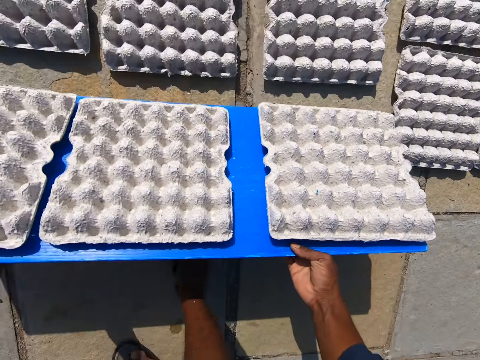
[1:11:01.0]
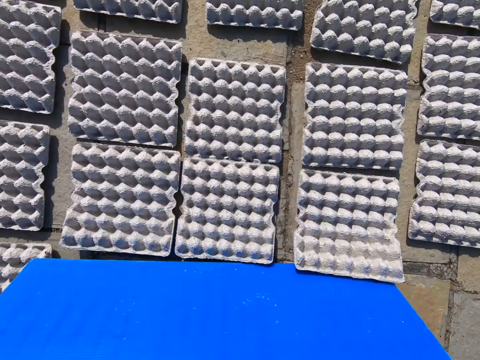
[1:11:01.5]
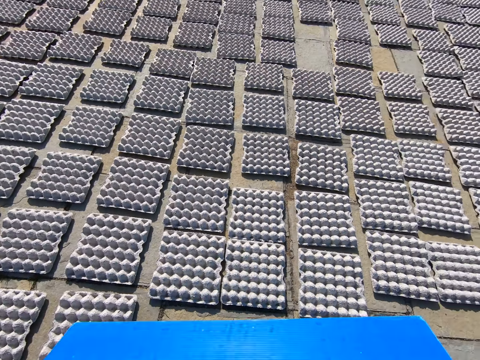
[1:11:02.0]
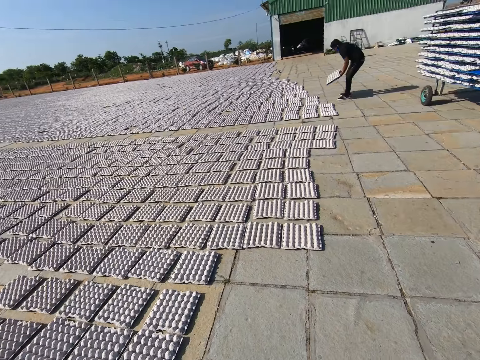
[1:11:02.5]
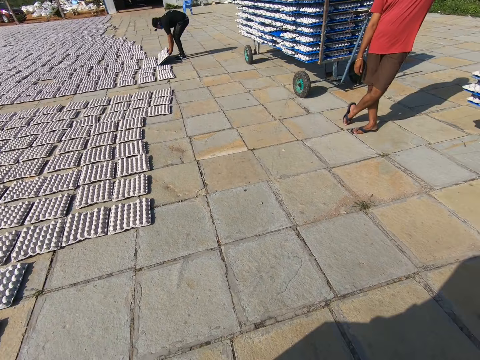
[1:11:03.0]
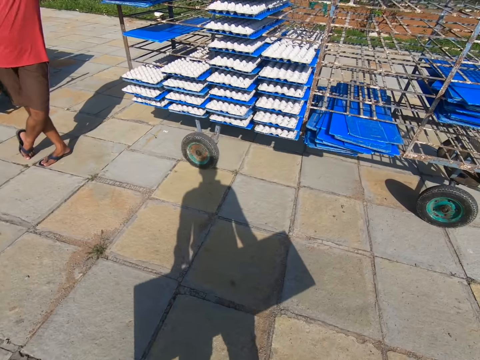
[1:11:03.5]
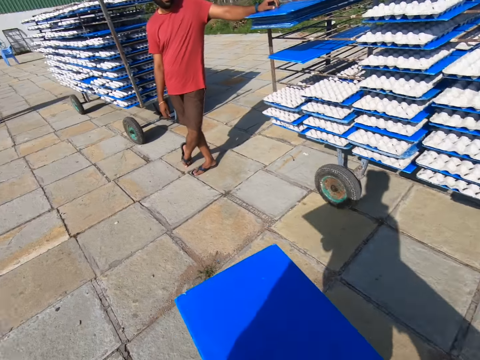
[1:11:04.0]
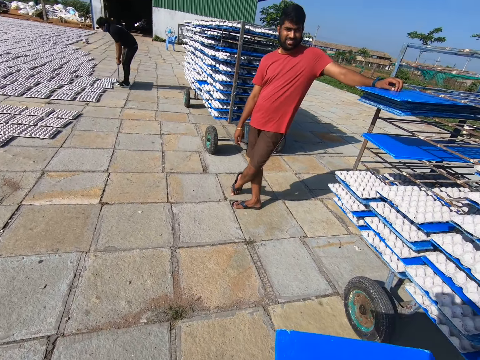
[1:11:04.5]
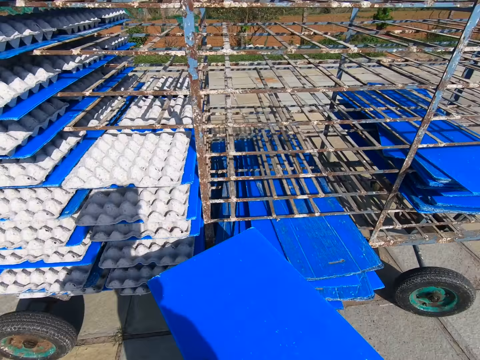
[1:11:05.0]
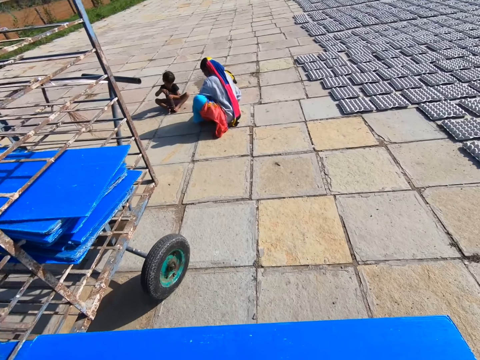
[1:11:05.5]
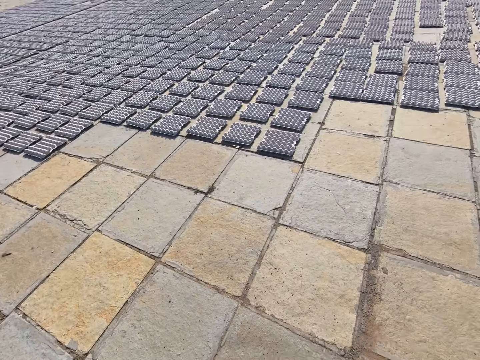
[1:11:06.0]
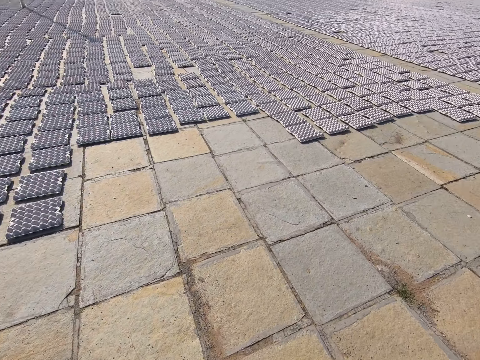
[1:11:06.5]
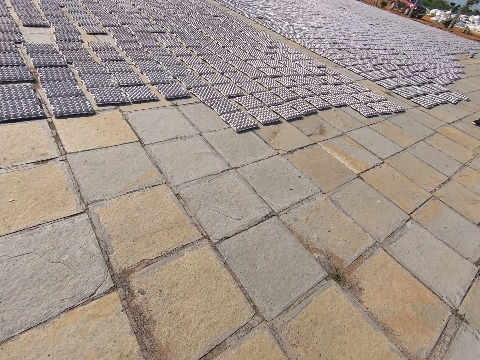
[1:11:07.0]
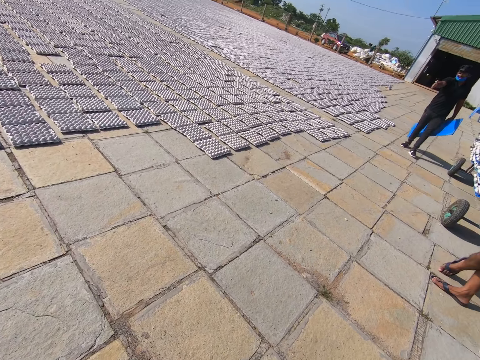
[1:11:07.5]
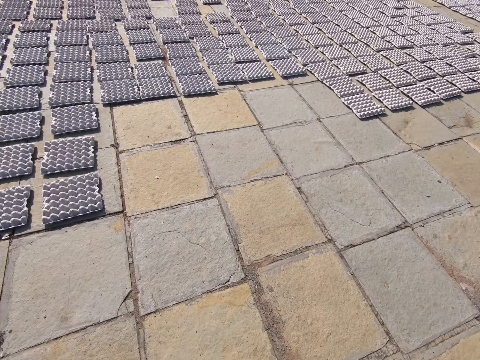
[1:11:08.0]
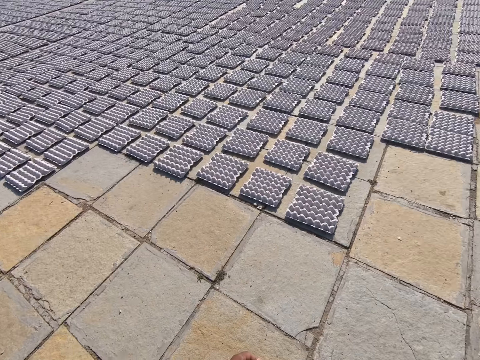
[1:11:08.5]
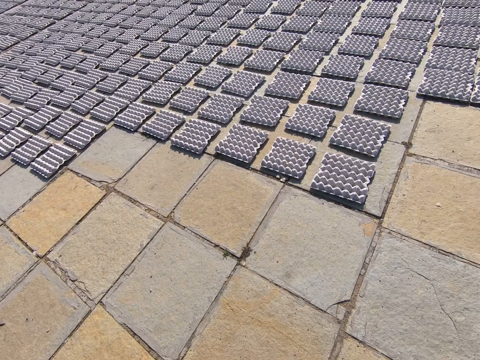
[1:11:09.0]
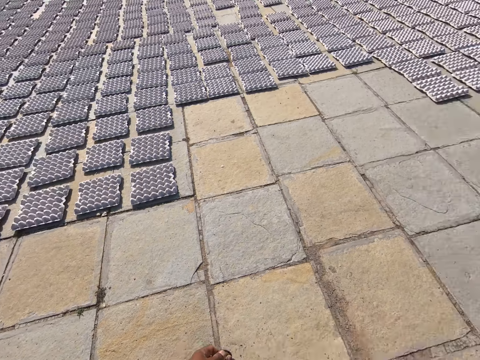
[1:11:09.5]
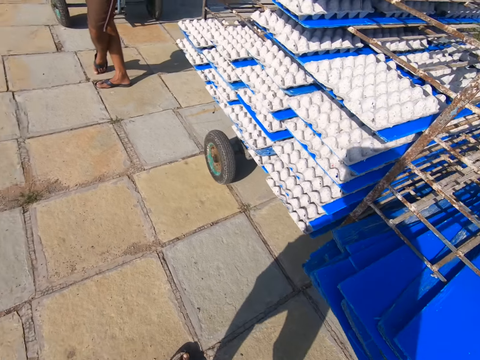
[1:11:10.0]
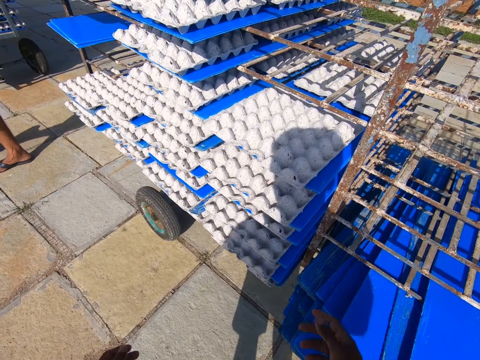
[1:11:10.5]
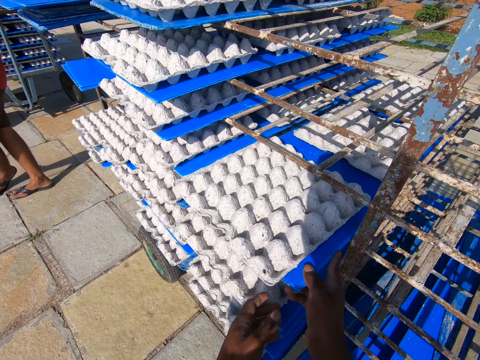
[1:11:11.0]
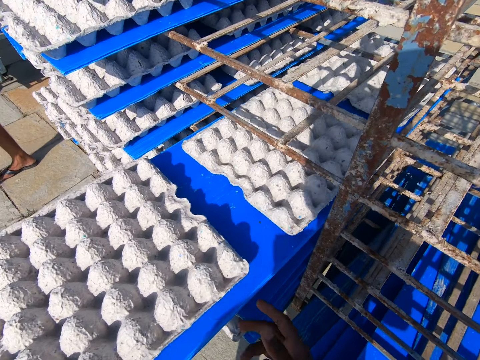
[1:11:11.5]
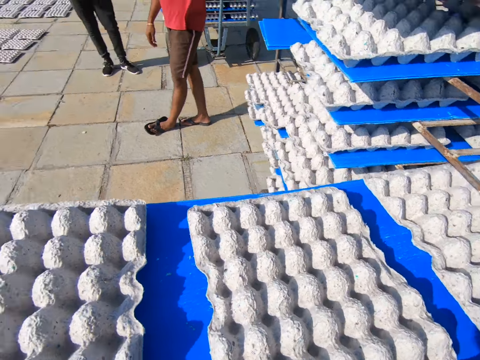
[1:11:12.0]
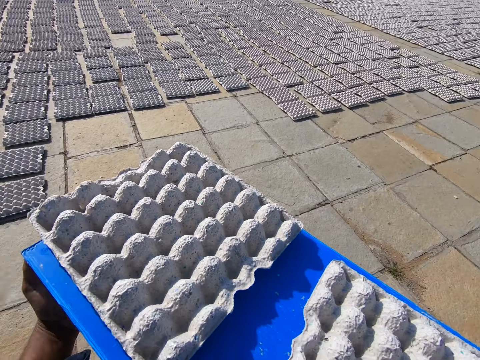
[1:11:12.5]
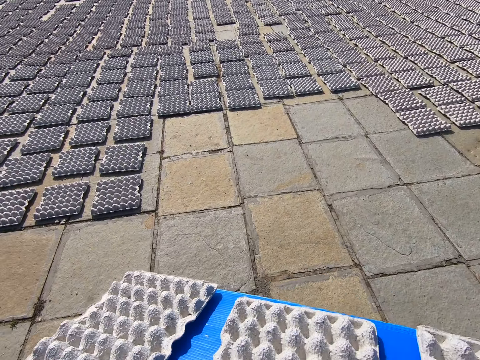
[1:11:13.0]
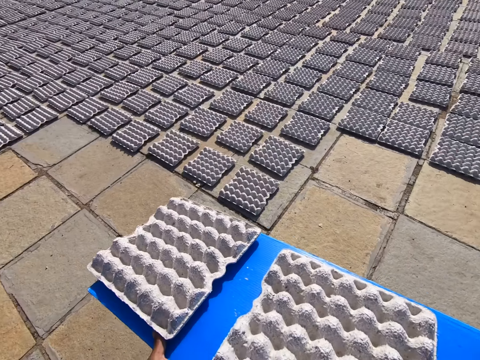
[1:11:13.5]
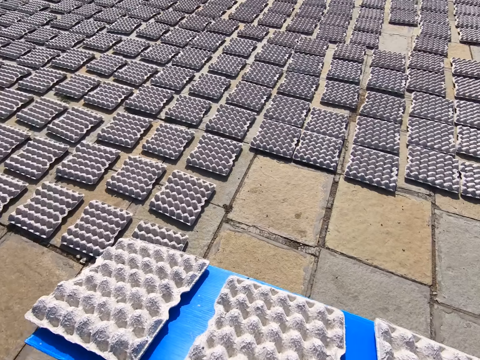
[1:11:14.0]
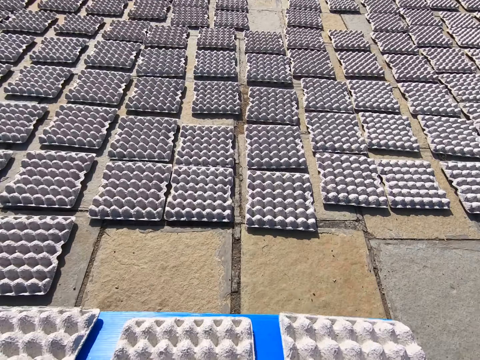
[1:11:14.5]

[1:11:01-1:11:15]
The camera wearer lays the crates on the floor from the tray in his hands. He walks to the trolley with the tray in his hands on an open field. A man lays the crates on the floor from the tray in his hands. The camera wearer looks around the open field. He pulls out a tray of crates from the trolley with his hands. Another man converses with the first man. The camera wearer walks to the laid crates on the floor with the tray of crates in his hands on an open field.

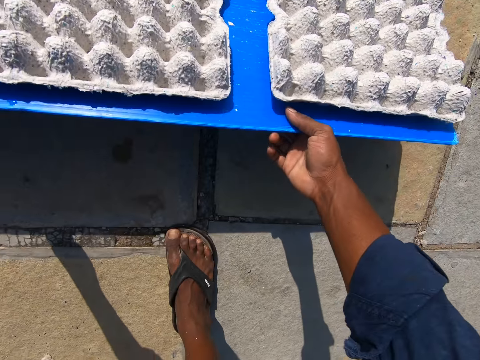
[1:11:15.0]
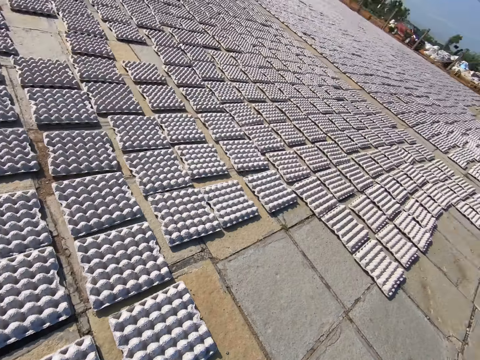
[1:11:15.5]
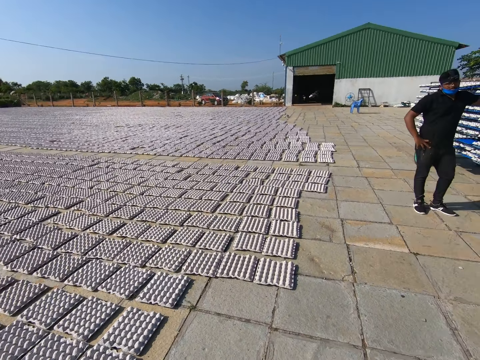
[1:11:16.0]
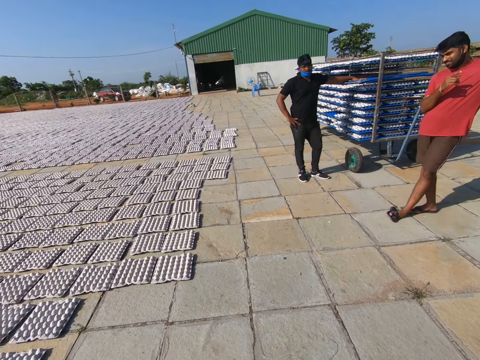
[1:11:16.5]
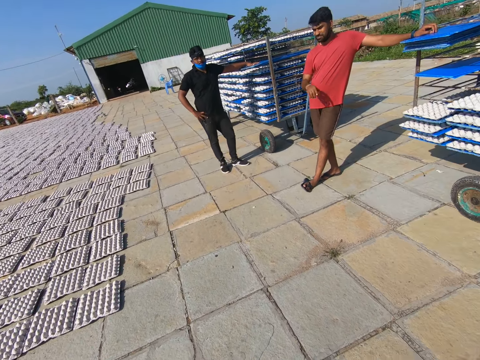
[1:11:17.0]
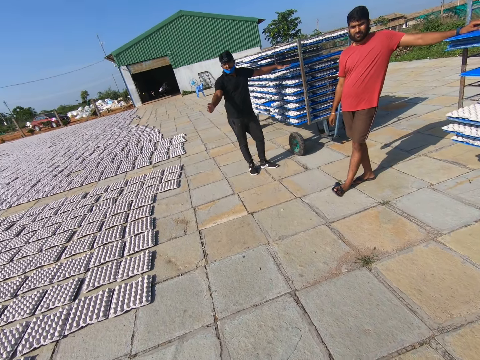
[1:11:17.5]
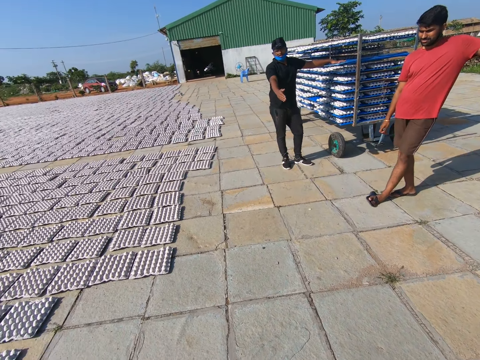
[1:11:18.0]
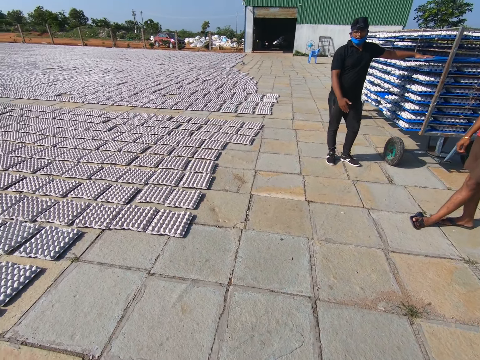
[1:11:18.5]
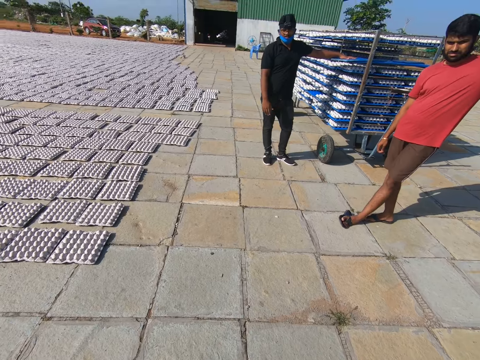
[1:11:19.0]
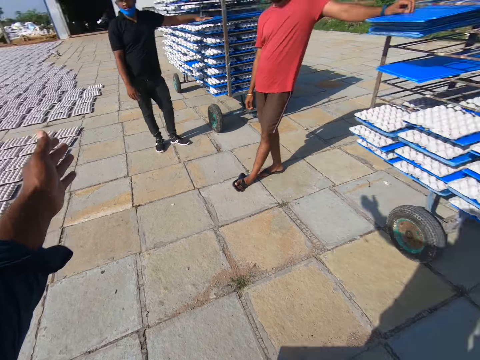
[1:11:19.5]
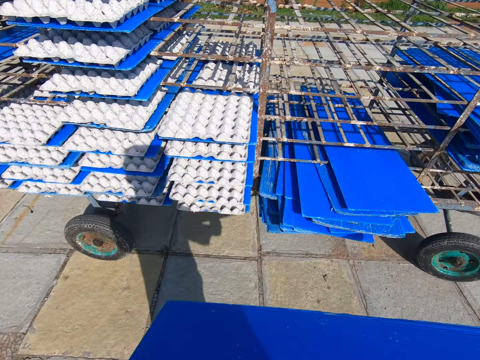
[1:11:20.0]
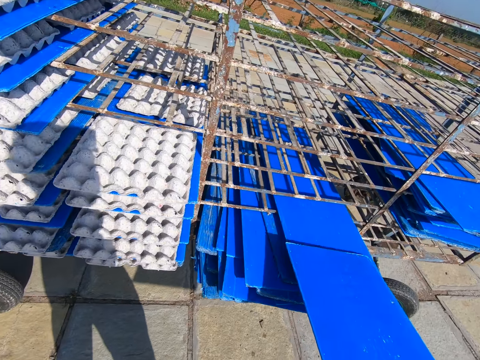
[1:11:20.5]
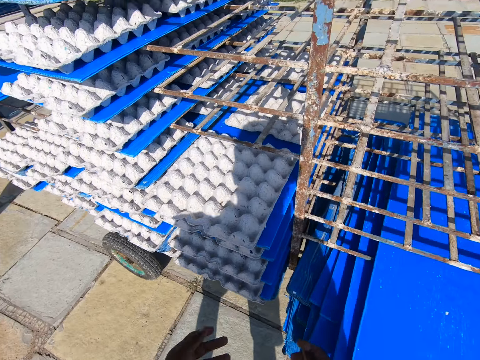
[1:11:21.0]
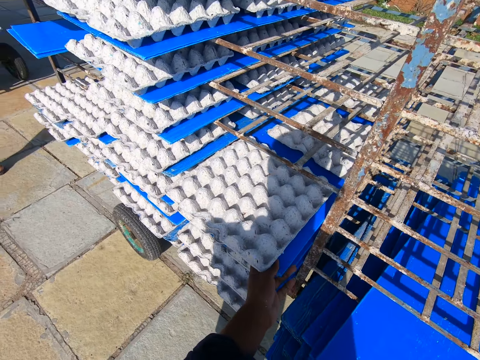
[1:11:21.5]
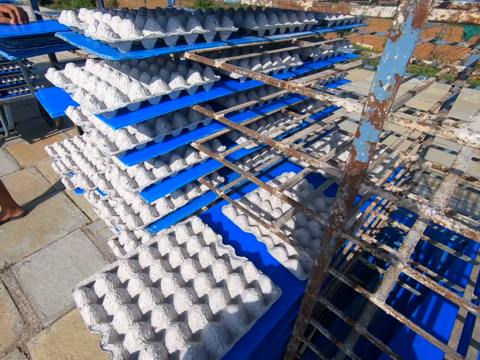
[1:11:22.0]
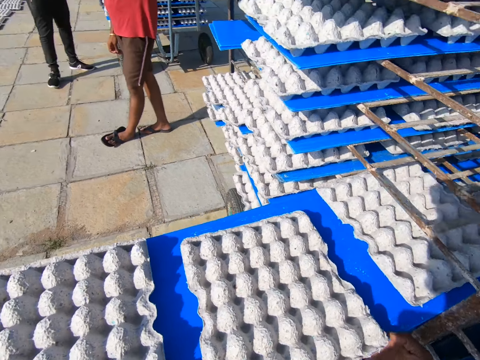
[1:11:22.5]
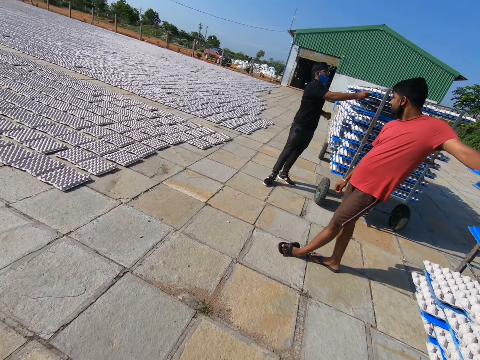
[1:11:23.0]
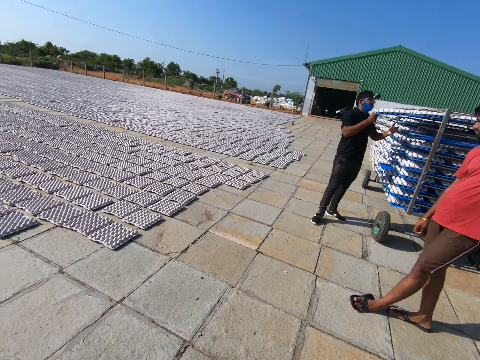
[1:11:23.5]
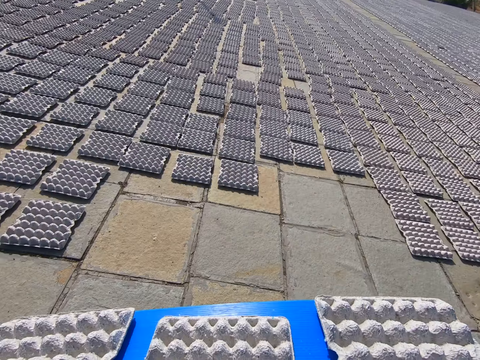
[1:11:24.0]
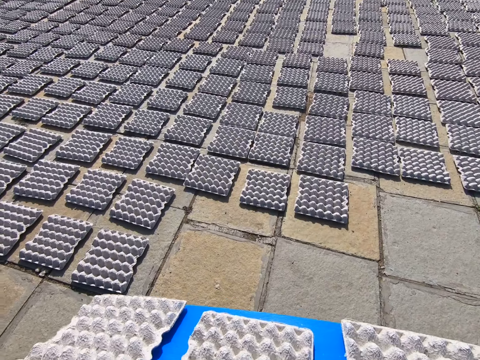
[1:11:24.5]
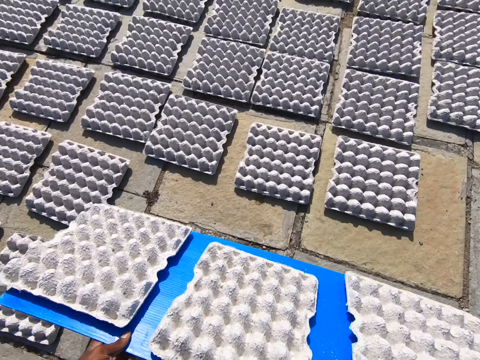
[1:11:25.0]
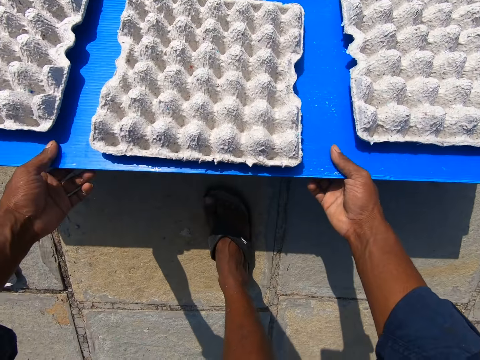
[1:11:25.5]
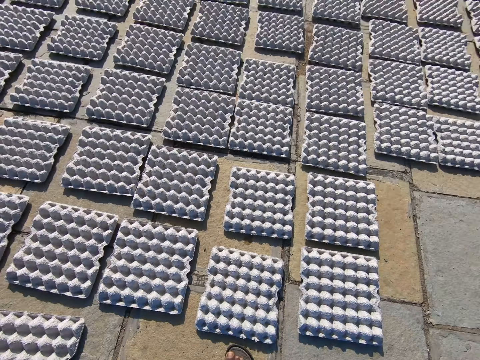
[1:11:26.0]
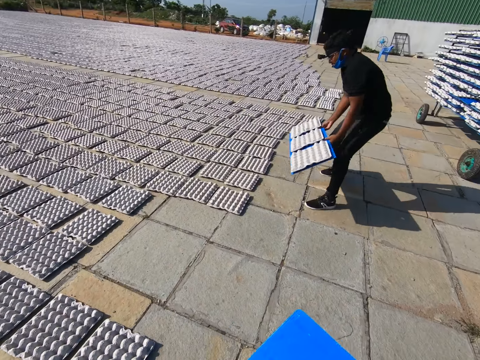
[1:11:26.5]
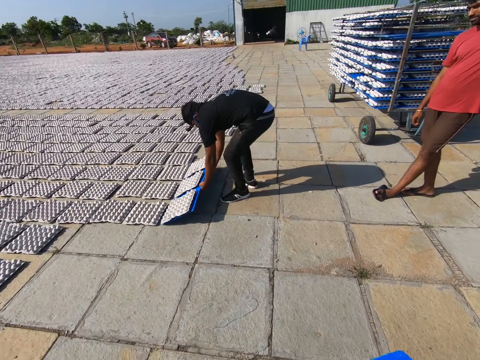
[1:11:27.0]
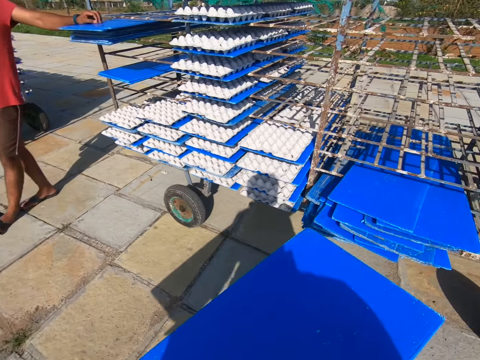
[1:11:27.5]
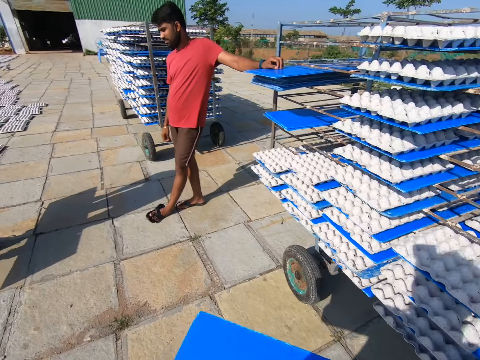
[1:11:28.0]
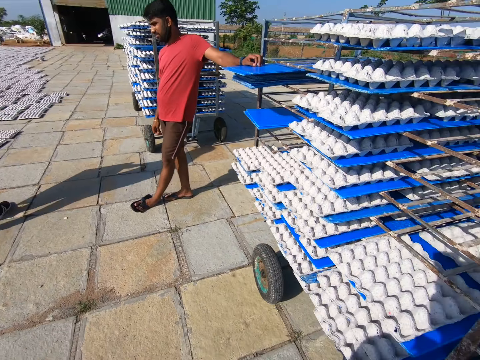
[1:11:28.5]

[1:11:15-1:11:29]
The camera wearer lays the crates on the floor from the tray in his hands. He walks on an open field. He converses with a man and another man. A man makes a gesture in his right hand. The camera wearer makes a gesture with his hands. He puts the tray in the trolley with his right hand. He pulls out a tray of crates from the trolley with his left hand. He walks to the laid crates on the floor with the tray of crates in his hands on the open field. He lays the crates on the floor from the tray in his hands. He walks to the trolley with the tray in his hands on the open field. The first man lays crates on the floor from the tray in his hands. The camera wearer puts the tray in the trolley with his right hand.
